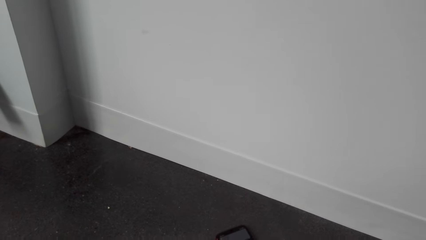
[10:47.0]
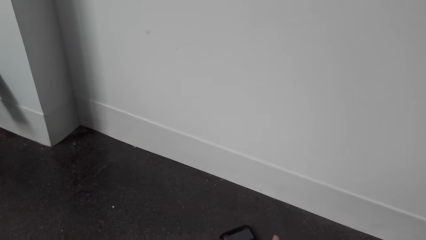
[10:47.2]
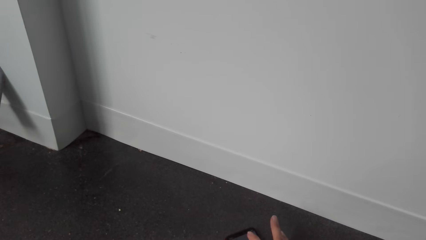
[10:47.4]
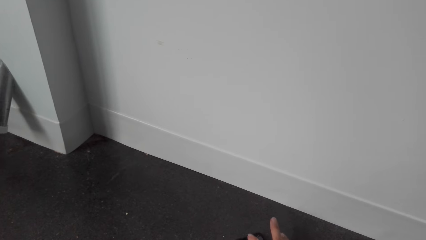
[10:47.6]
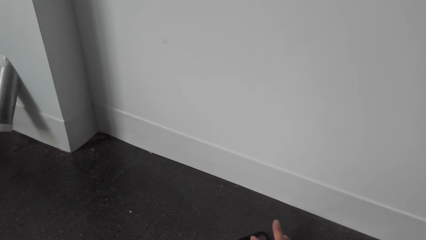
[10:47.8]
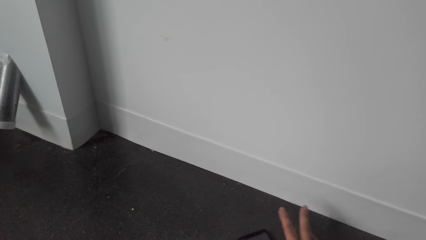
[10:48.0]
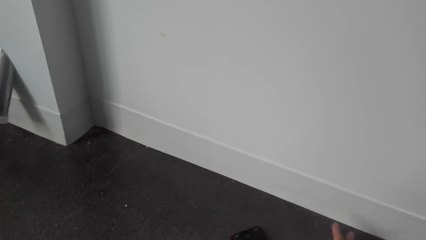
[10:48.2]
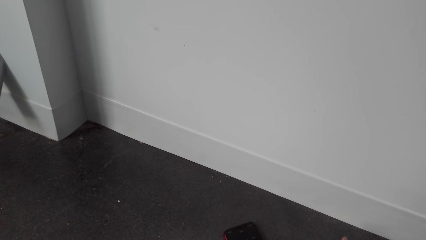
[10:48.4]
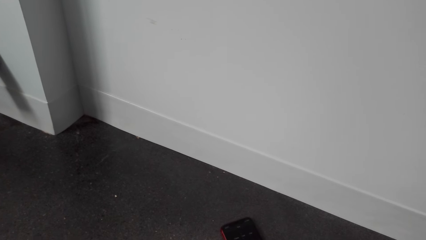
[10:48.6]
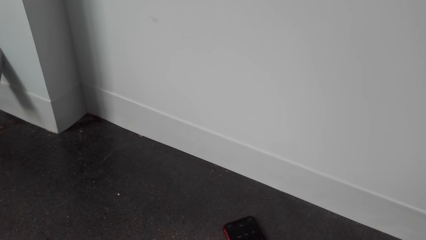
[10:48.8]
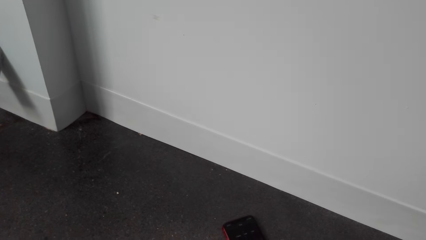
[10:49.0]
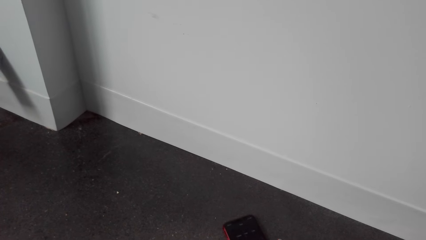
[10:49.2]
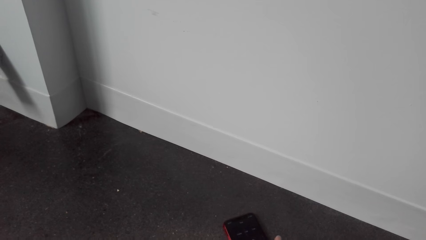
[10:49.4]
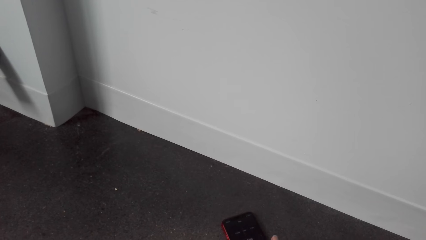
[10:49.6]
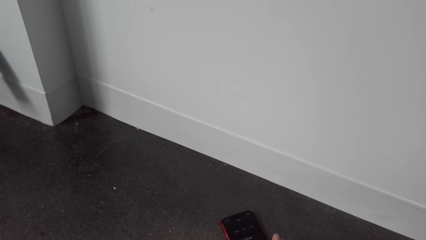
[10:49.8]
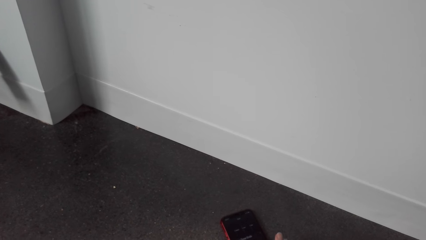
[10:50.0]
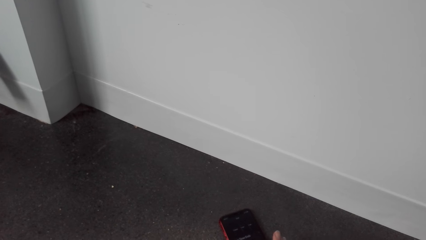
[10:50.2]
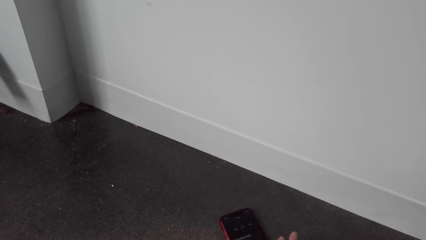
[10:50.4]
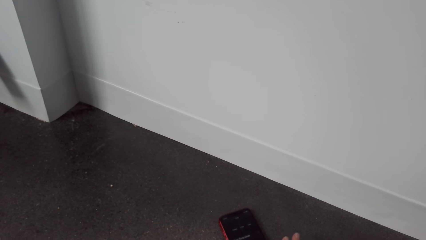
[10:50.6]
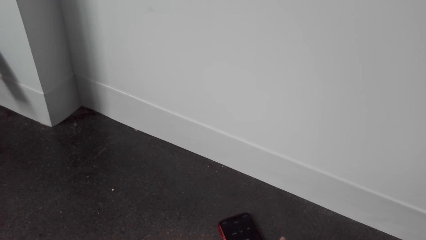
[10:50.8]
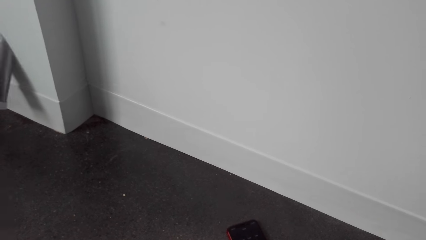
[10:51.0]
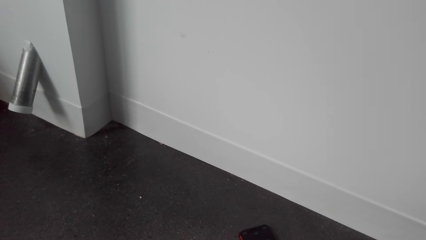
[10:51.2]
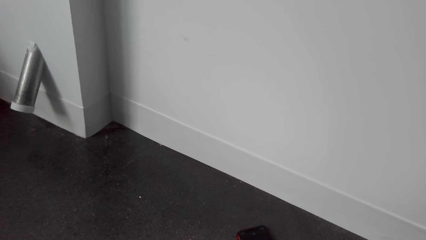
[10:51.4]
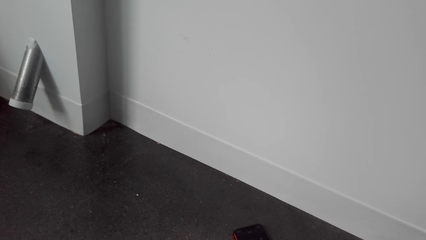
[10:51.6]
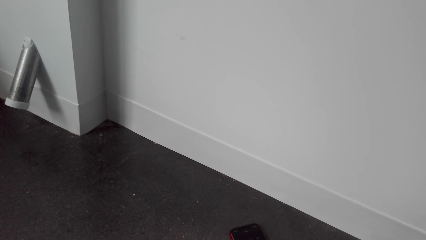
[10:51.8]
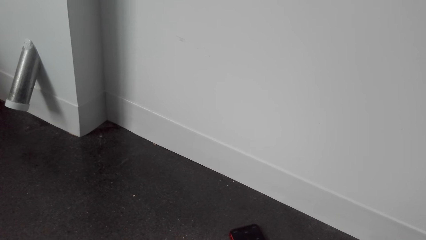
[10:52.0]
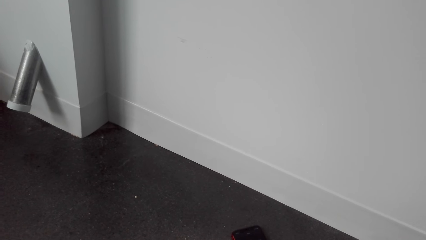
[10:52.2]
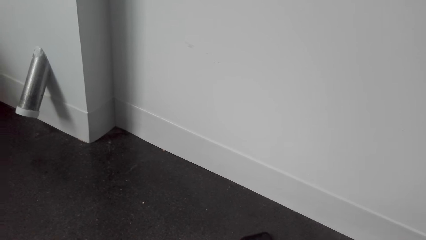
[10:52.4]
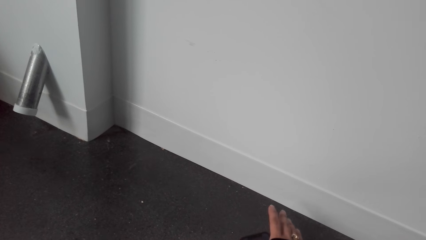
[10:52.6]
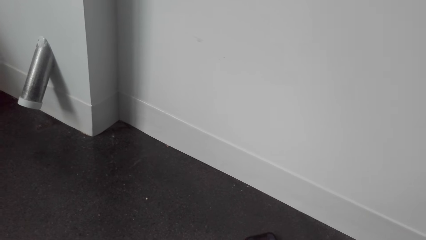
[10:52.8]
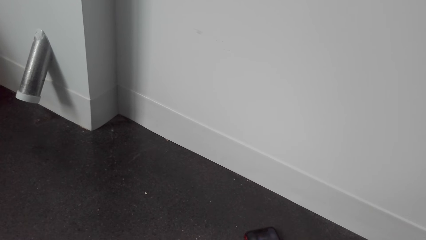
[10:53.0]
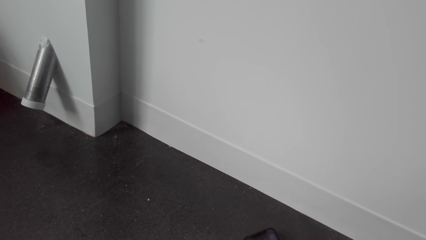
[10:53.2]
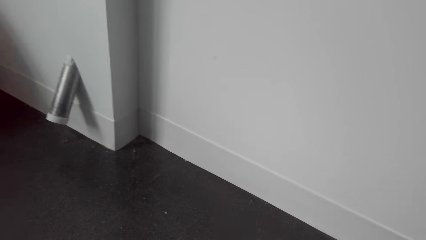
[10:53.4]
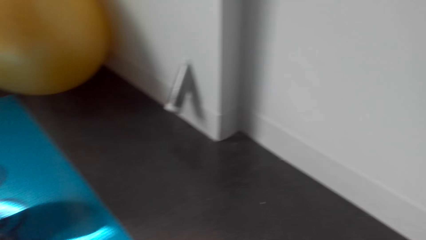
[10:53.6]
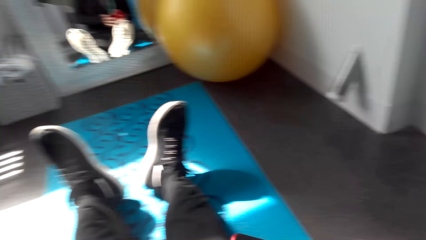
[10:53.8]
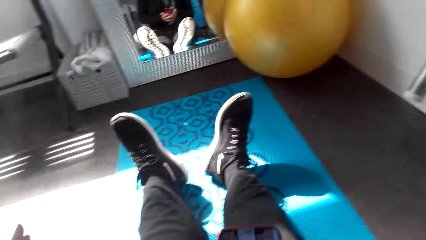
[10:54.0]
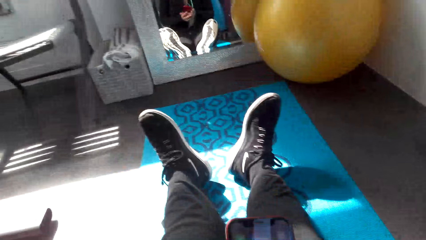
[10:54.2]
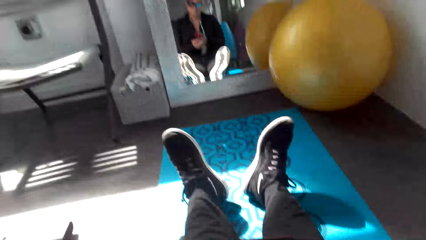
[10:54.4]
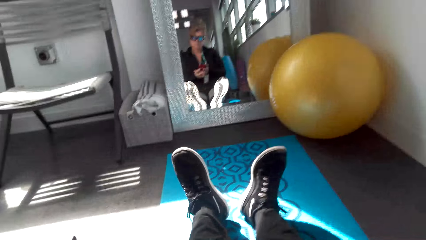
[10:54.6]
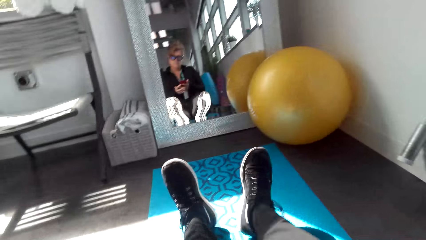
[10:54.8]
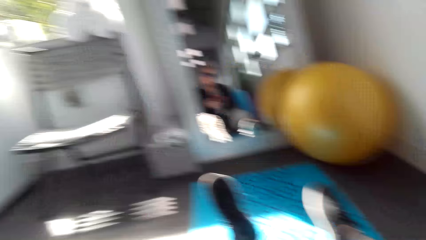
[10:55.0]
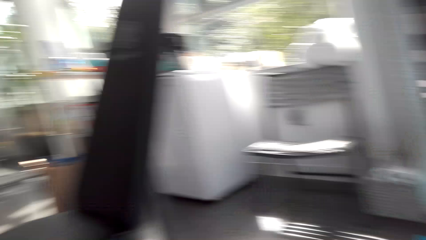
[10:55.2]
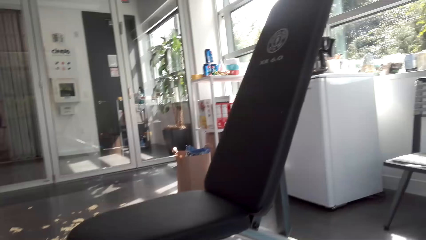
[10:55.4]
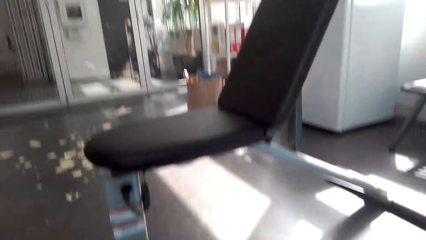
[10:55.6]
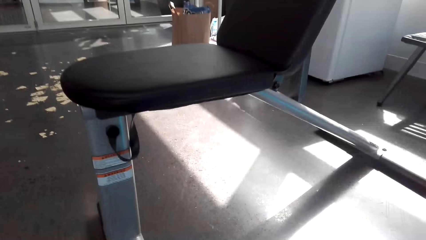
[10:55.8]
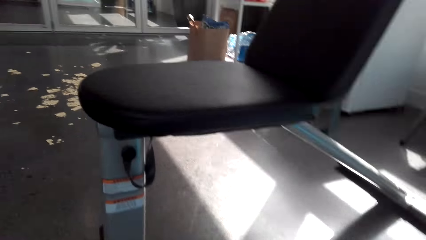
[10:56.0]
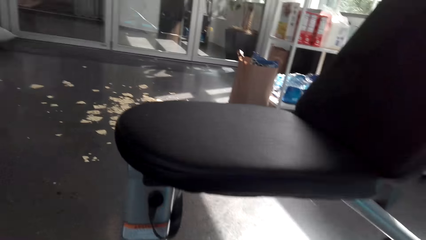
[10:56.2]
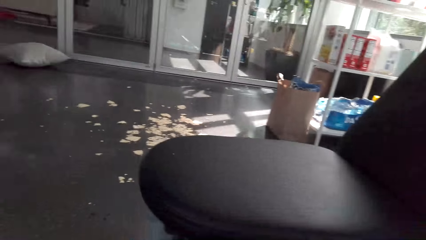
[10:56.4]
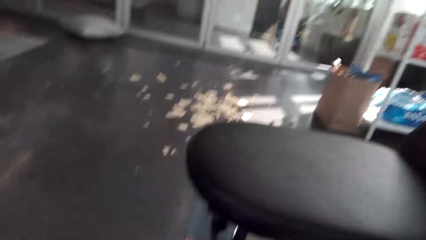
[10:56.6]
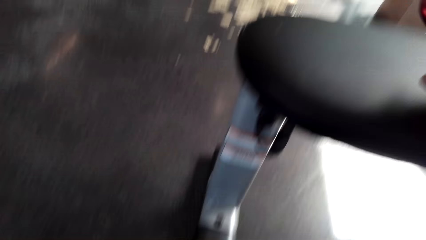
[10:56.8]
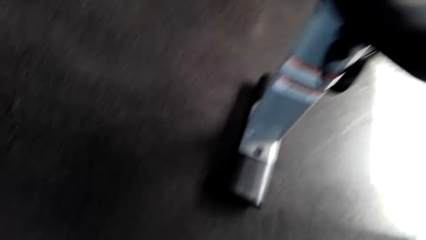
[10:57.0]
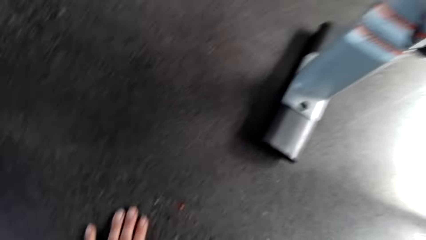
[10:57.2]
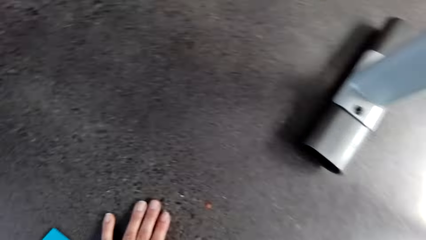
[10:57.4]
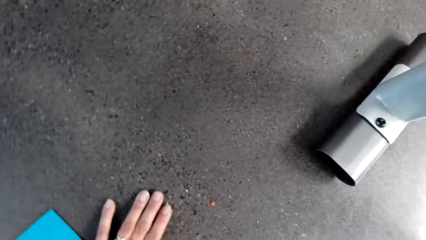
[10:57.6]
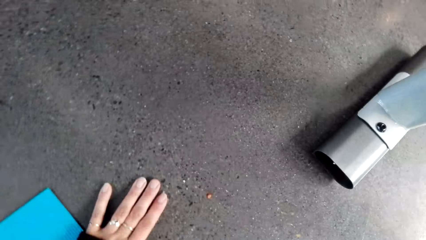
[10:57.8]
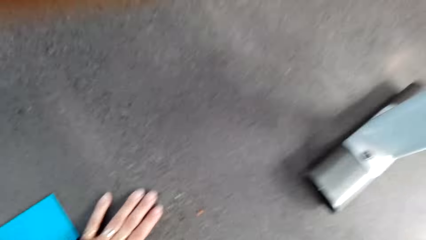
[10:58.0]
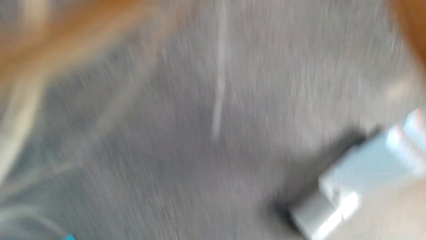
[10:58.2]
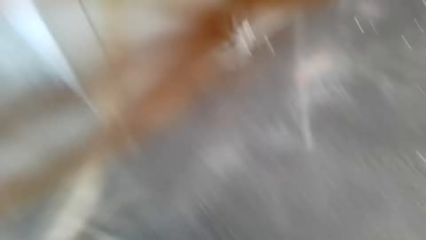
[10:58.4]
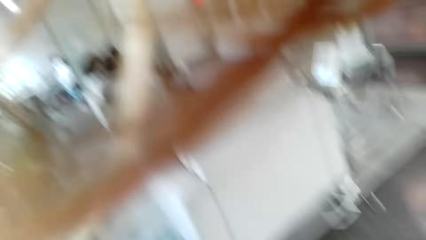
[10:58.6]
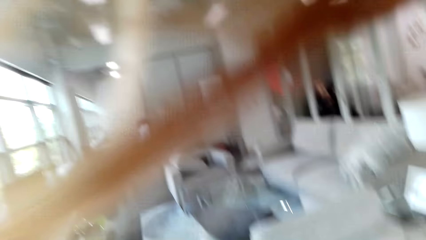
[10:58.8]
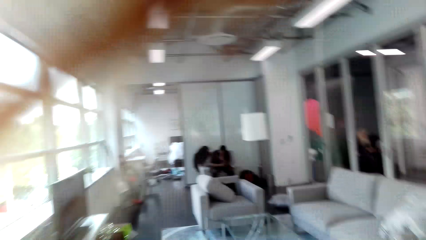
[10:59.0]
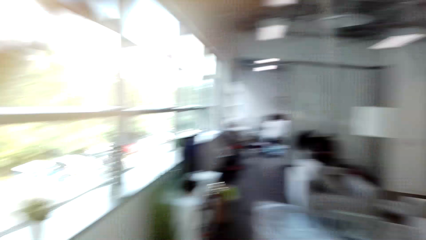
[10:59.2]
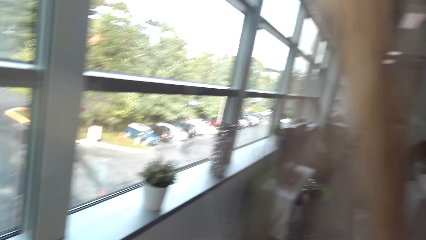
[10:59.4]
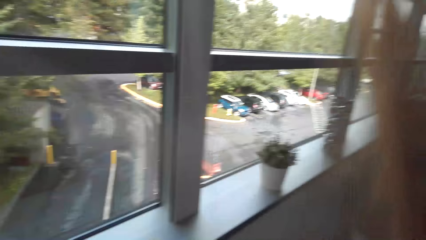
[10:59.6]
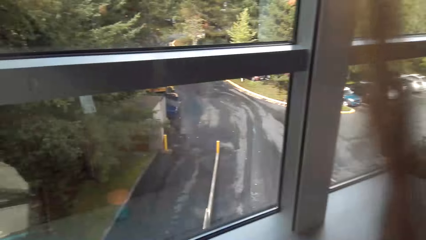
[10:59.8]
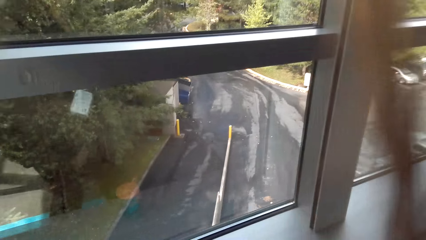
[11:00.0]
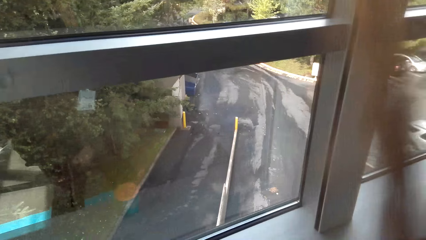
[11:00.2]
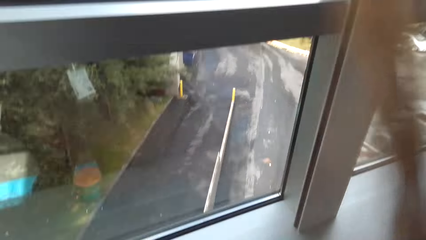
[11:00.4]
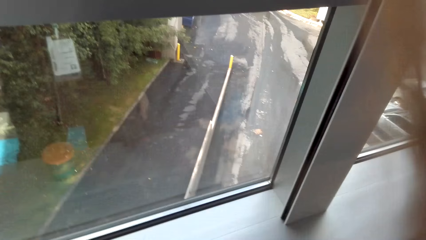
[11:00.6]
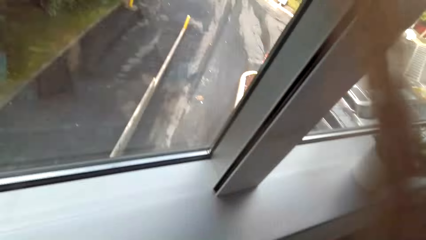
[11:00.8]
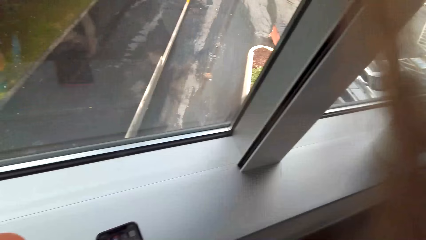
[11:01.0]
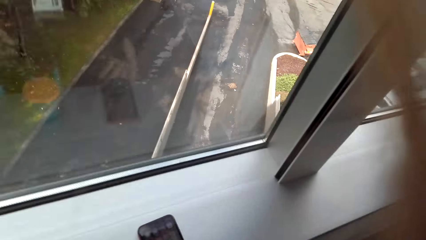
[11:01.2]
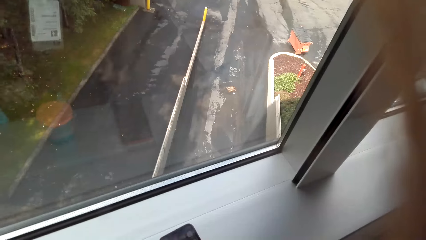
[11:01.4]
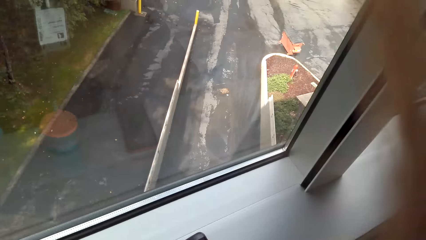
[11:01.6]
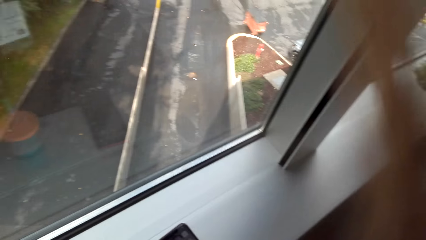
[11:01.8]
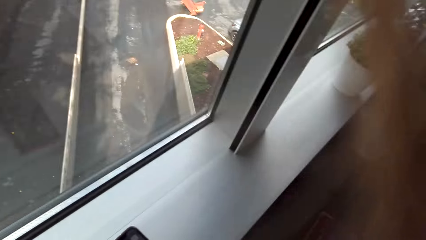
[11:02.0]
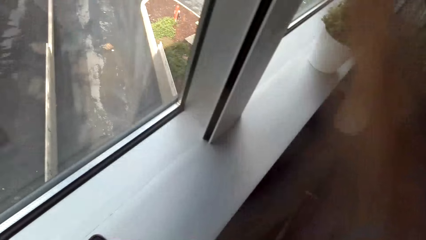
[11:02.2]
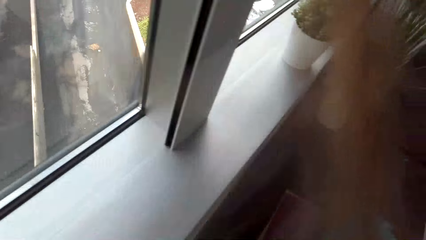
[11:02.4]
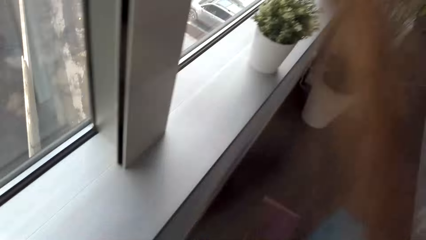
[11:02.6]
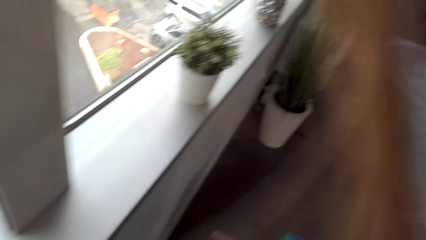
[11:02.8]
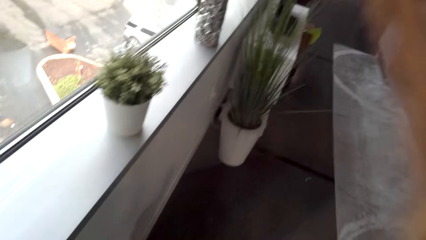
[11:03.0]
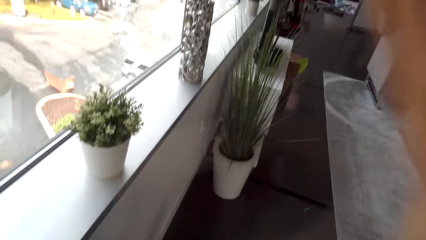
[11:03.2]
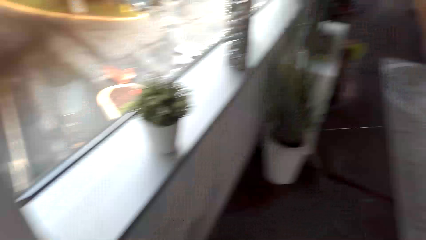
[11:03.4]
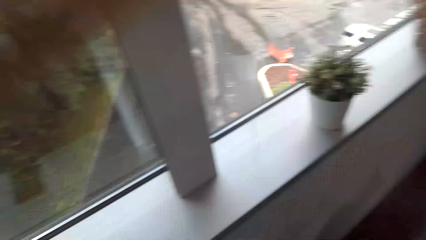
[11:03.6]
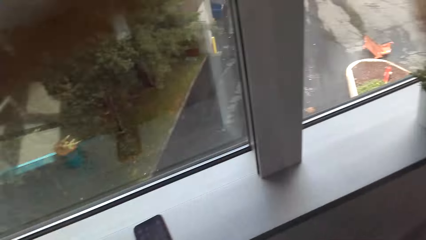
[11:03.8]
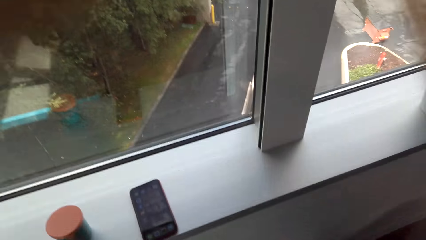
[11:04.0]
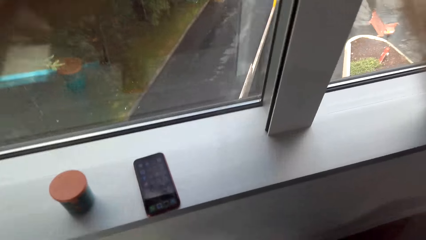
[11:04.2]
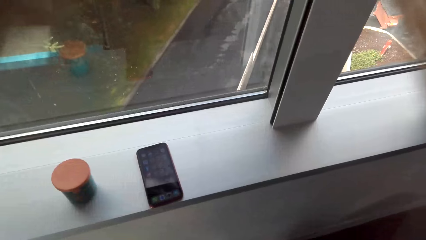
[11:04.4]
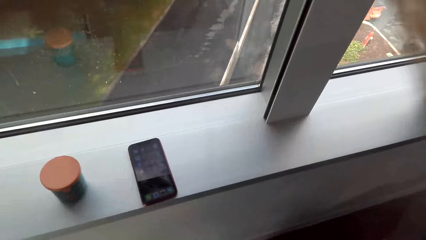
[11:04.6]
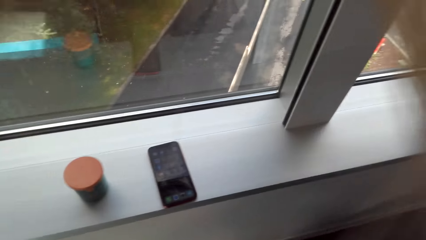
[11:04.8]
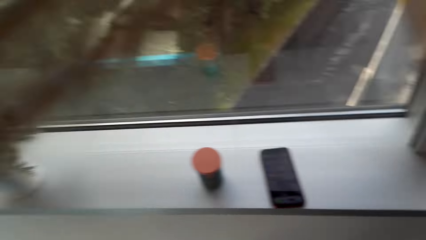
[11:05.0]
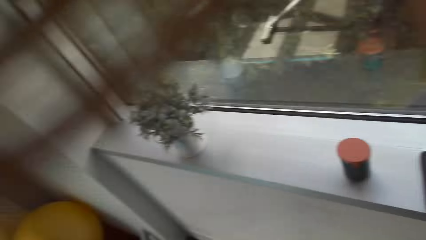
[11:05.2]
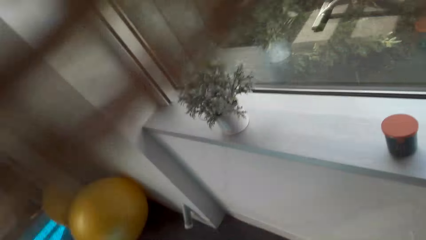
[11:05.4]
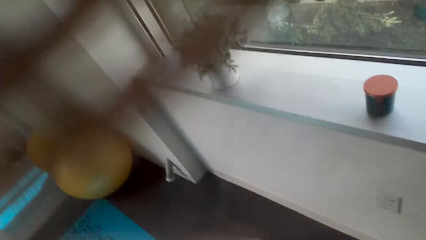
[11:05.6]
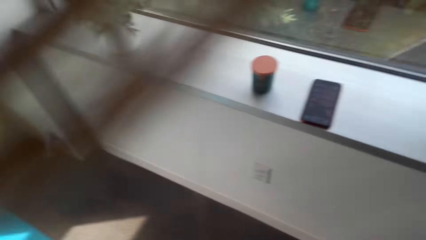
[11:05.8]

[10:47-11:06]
The camera wearer operates her phone. They look around, stand up, and look around the fitness room. They place the phone on the window.
